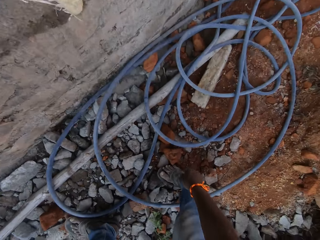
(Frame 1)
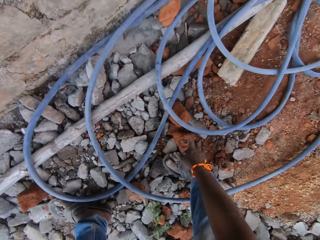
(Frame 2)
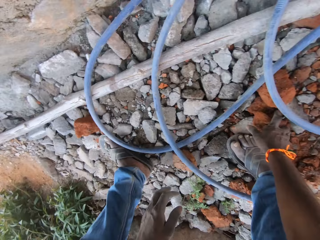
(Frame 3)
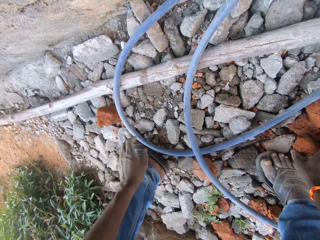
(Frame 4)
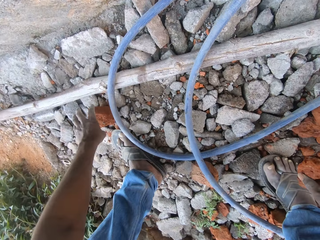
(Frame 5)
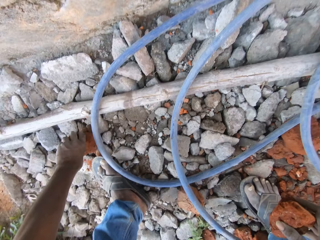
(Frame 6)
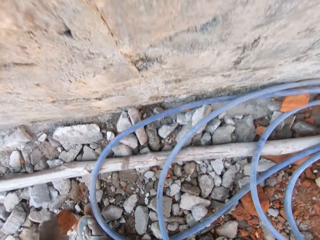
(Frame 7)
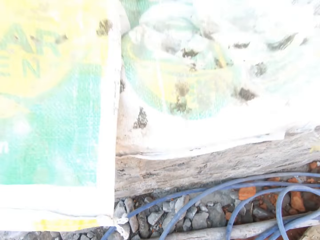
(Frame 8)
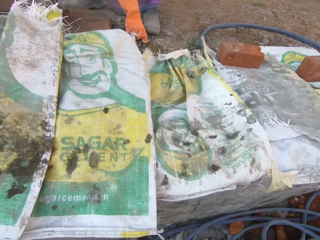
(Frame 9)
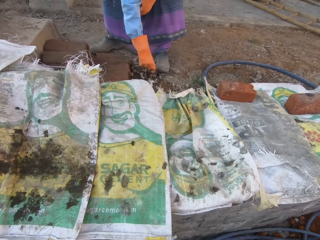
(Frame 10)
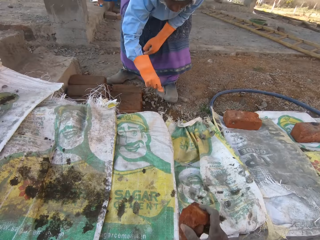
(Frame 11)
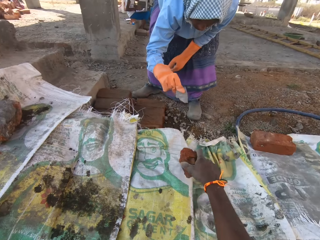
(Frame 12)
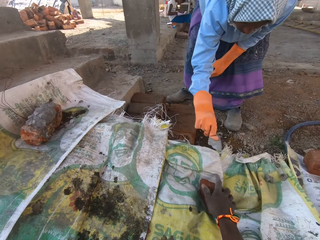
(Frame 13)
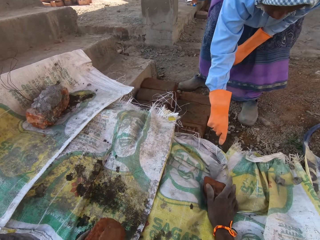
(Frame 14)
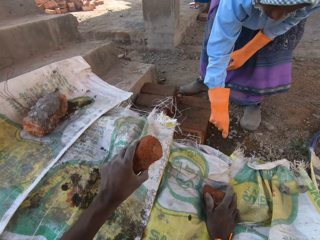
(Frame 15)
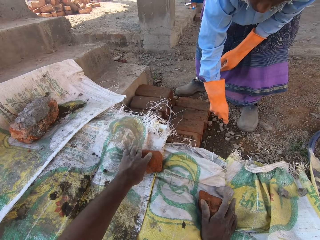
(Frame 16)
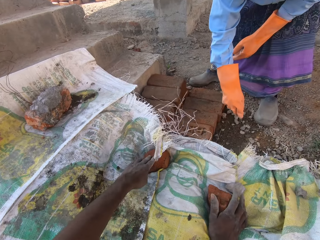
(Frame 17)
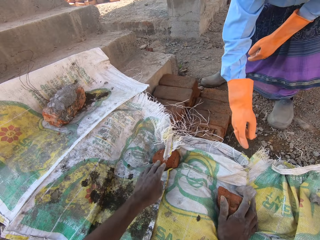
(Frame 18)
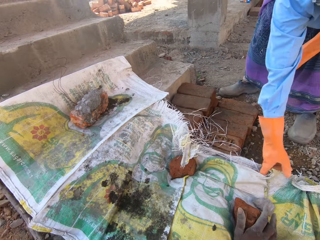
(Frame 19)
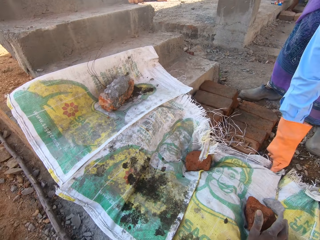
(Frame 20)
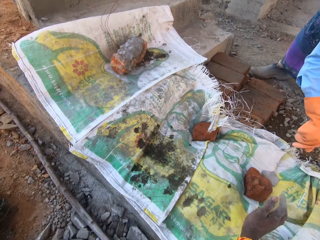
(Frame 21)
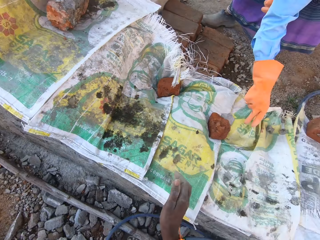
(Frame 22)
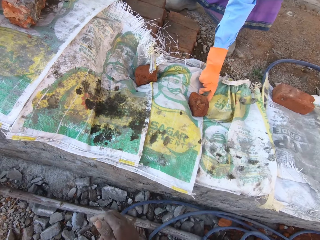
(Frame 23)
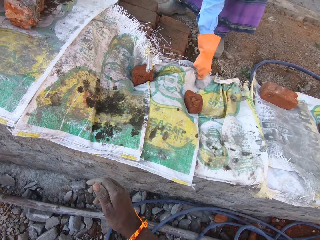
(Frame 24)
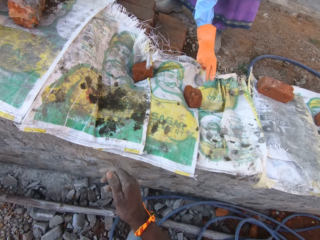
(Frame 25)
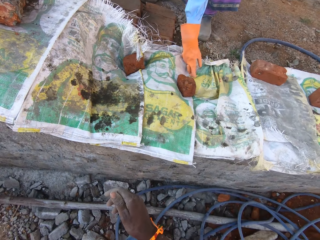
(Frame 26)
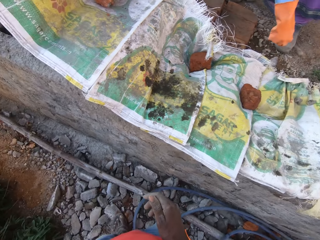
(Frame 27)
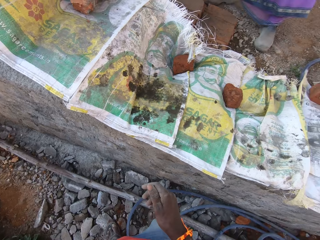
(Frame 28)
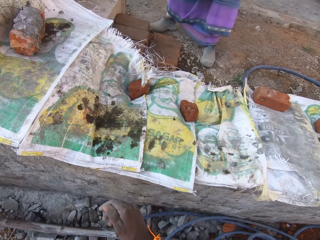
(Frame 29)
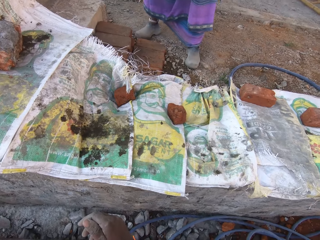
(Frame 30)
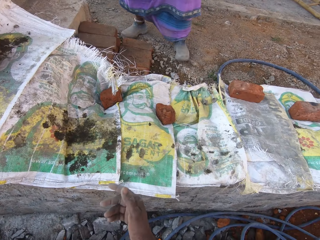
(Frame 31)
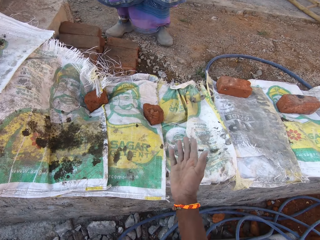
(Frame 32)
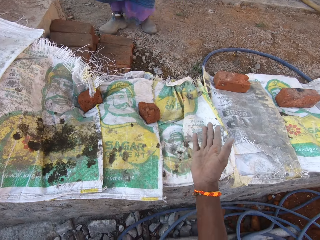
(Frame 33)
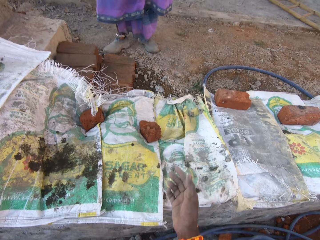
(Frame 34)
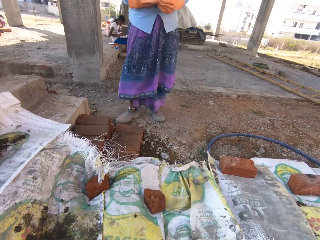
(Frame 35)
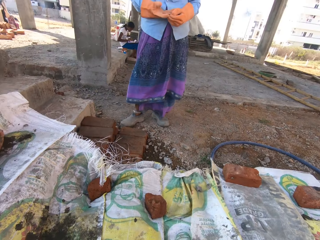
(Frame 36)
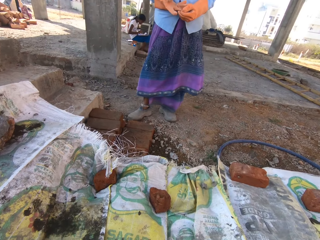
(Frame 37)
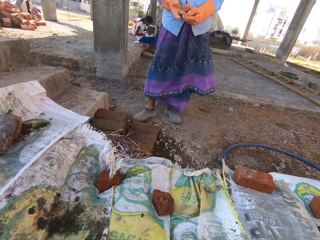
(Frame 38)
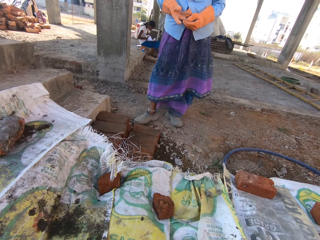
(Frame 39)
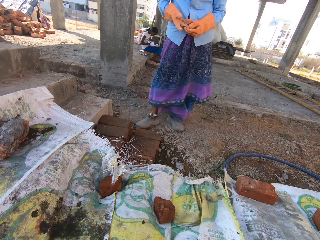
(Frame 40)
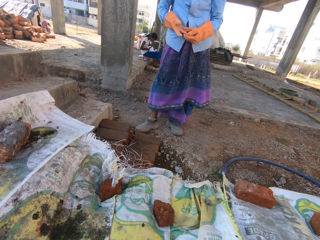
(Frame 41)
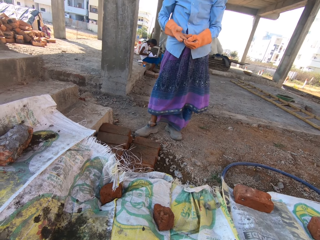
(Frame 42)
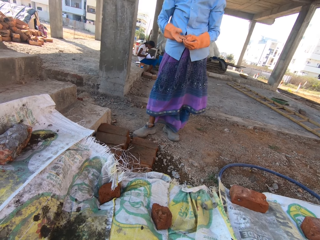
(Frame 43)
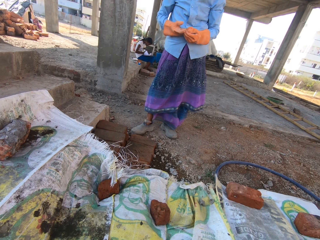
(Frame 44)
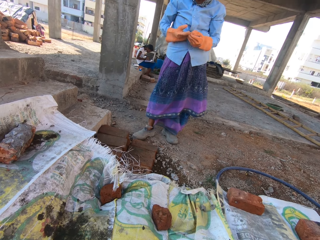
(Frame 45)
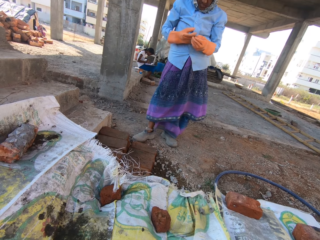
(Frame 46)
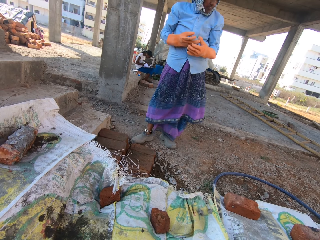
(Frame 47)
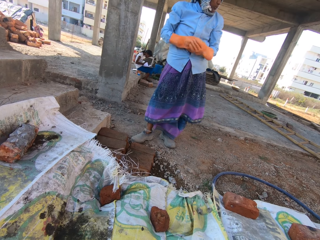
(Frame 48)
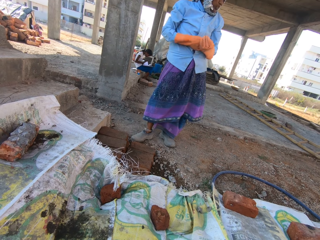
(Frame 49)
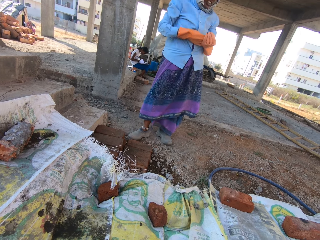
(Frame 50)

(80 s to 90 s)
The camera wearer interacts with a lady. They pick up the stone from the ground. They place the stone on the sack. They converse with the lady.

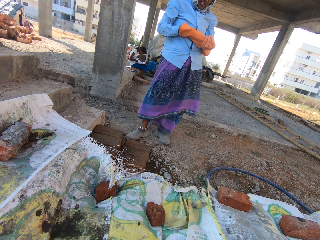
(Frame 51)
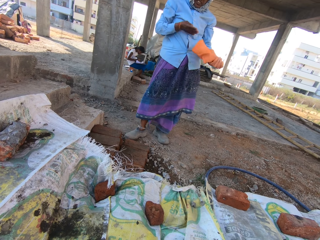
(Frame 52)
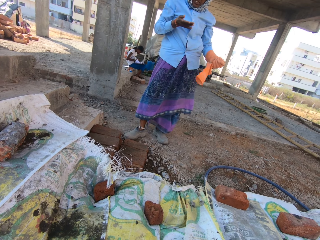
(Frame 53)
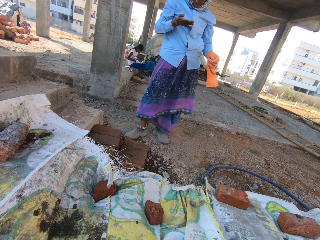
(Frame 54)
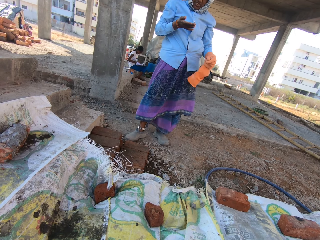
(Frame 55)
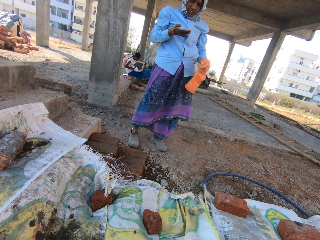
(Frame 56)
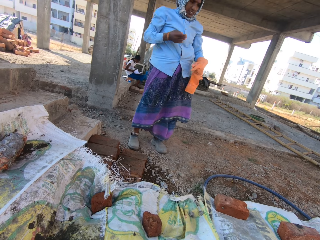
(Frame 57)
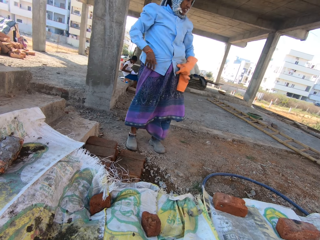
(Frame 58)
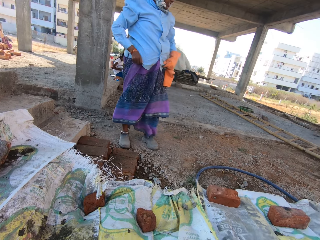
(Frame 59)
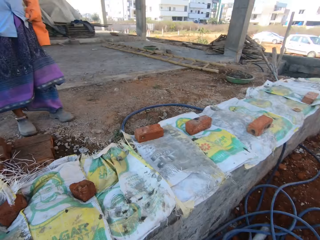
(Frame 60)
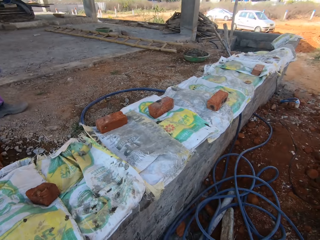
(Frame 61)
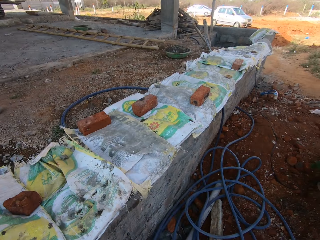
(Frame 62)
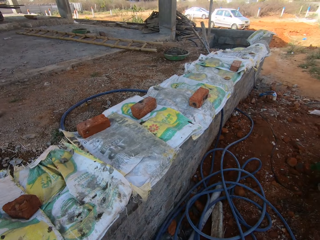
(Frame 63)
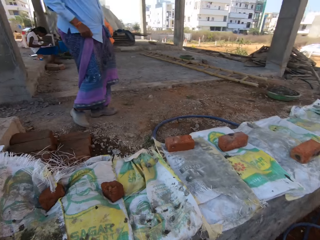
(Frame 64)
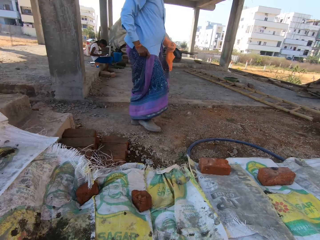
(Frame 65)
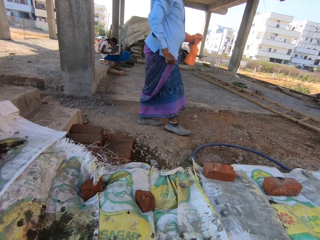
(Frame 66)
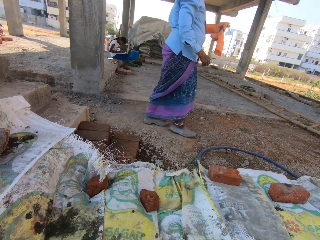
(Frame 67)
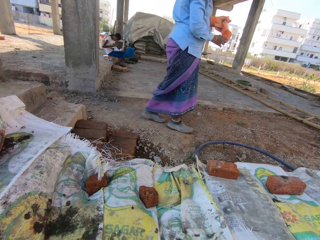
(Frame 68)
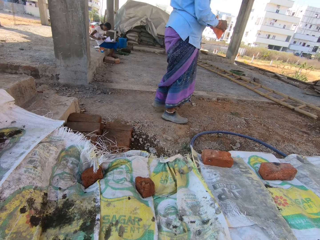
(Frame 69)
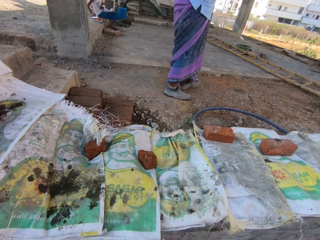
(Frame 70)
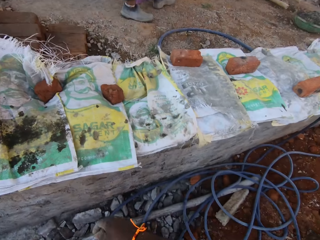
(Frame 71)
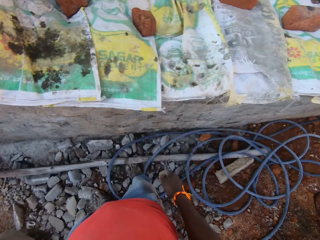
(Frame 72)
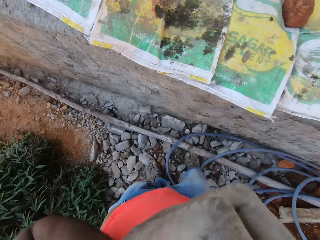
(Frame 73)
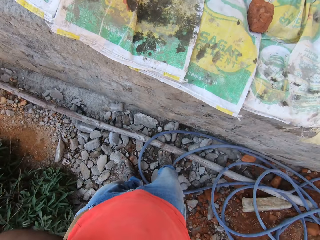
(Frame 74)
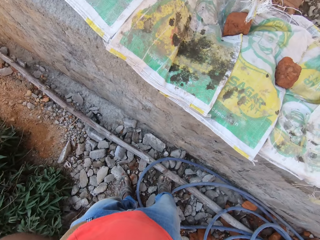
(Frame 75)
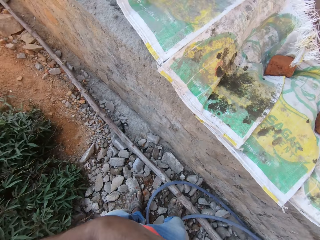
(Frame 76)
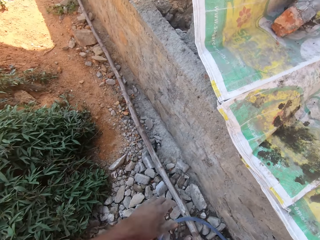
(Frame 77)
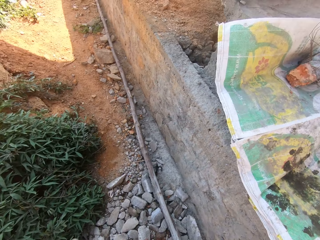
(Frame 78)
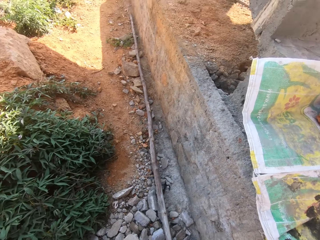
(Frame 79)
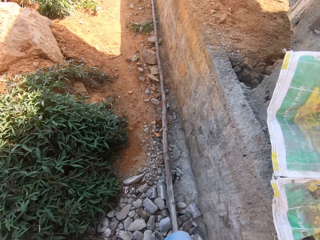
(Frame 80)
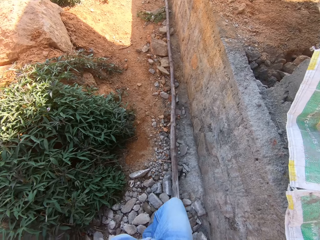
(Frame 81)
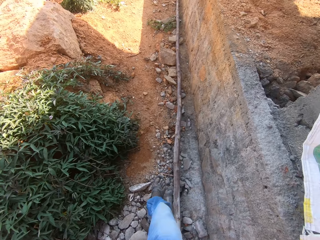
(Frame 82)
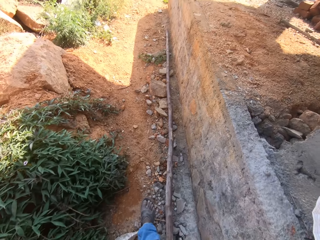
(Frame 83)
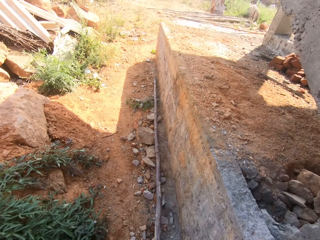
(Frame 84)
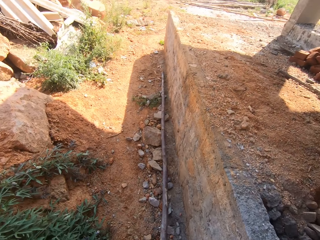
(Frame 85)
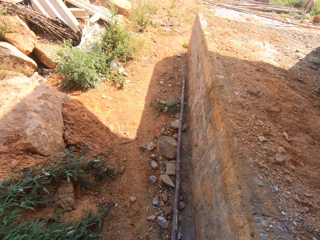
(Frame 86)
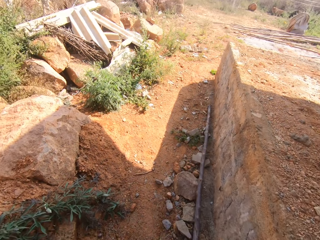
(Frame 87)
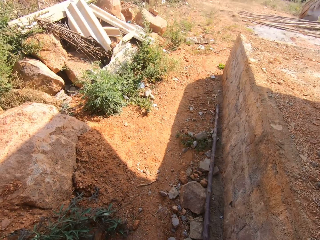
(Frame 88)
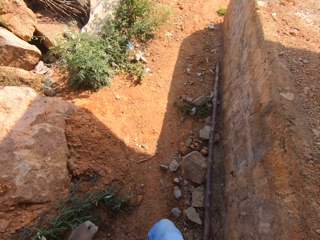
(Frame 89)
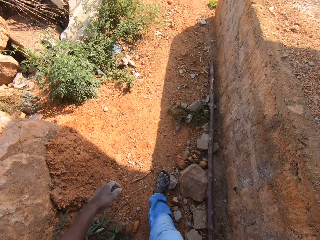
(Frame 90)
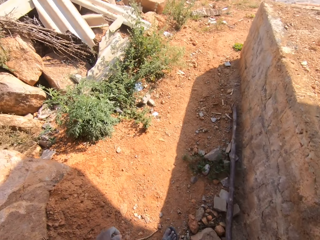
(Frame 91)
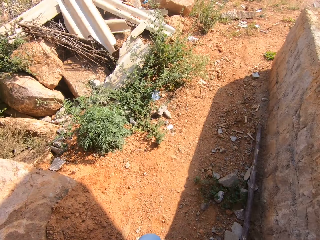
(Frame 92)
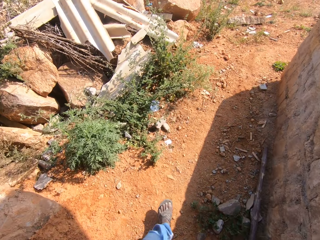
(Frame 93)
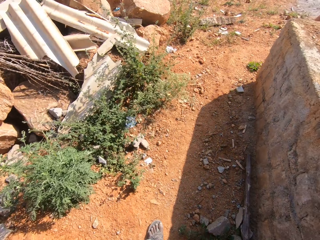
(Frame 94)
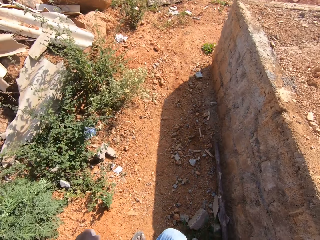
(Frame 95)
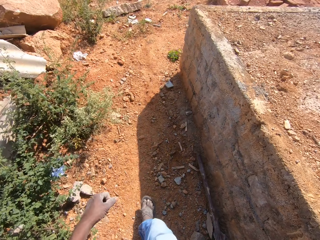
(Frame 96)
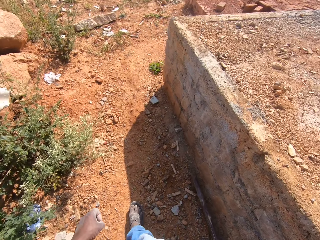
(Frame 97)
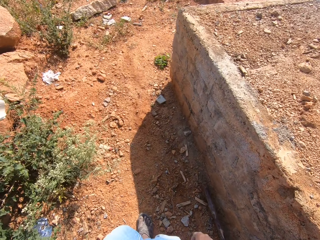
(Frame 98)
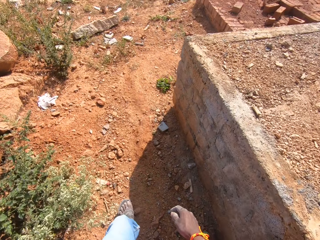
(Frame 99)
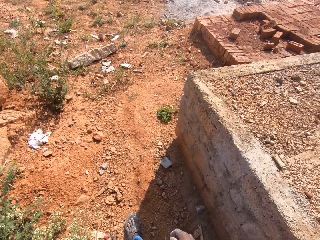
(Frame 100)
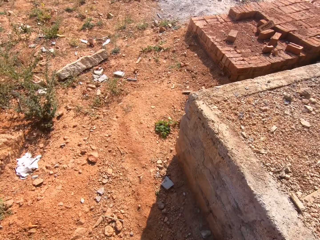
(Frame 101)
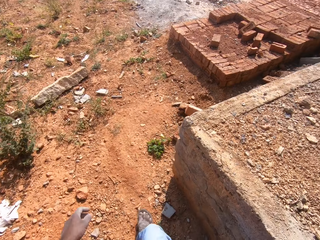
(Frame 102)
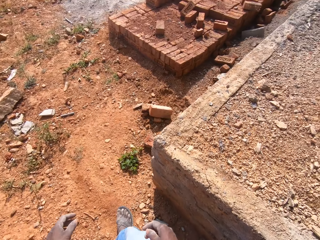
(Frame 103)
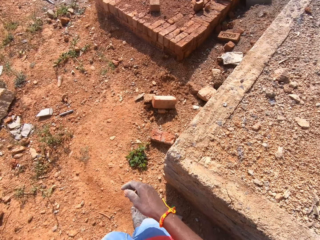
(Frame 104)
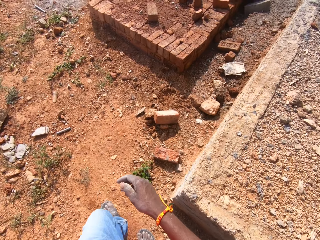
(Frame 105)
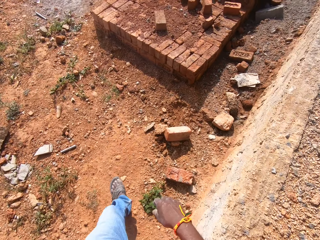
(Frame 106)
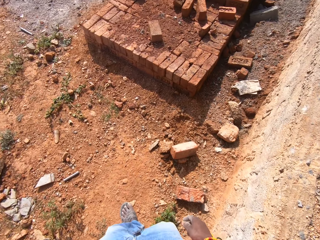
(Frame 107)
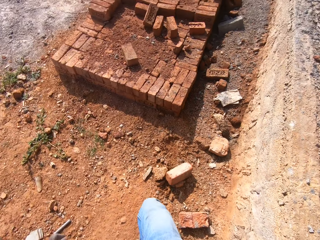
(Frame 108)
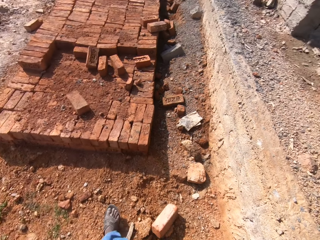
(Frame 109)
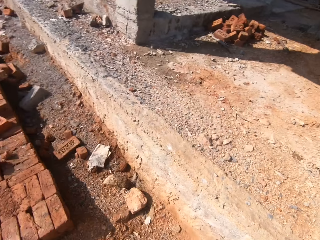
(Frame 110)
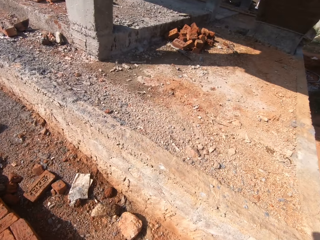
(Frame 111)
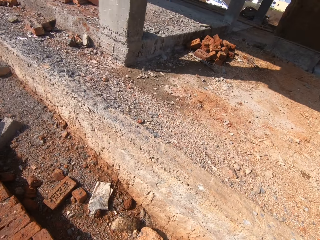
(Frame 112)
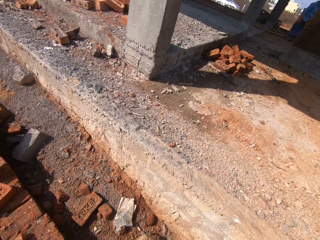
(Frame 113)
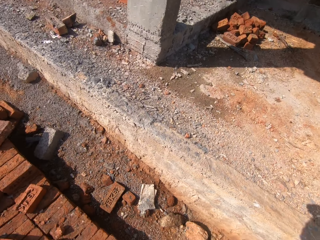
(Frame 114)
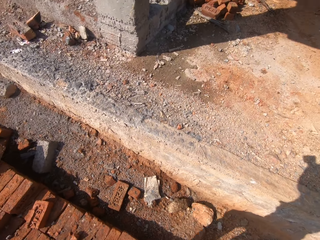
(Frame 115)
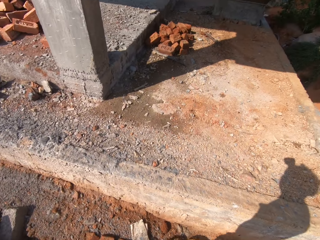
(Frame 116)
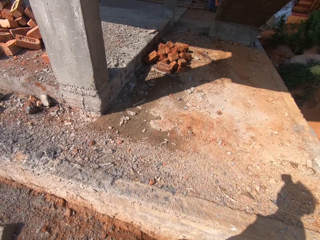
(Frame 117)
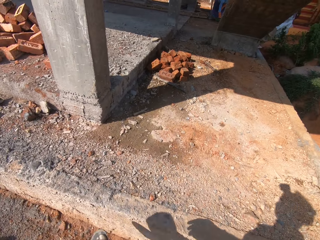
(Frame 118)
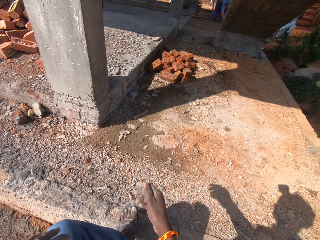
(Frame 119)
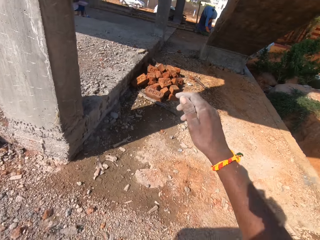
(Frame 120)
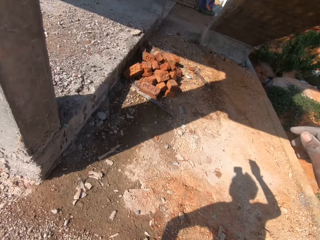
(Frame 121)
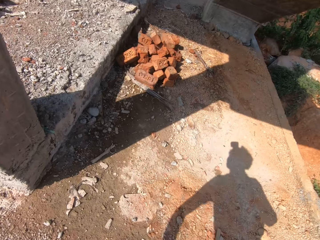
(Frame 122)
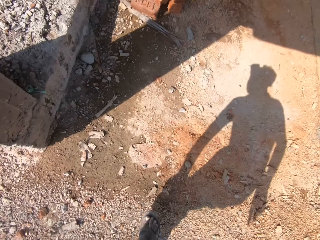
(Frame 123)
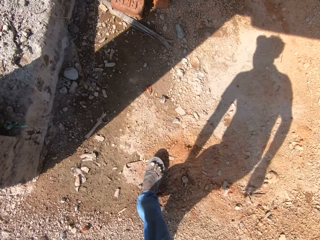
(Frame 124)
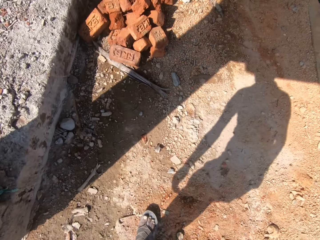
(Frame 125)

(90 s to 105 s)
The lady removes the gloves from her hands. The camera wearer looks around the compound. They walk around the compound.
